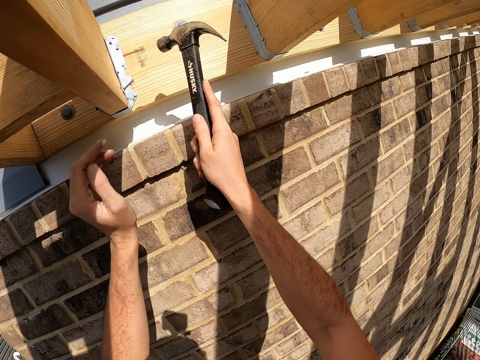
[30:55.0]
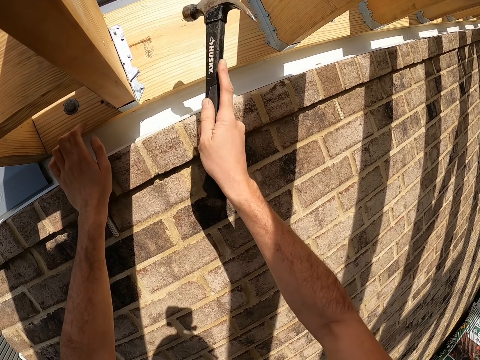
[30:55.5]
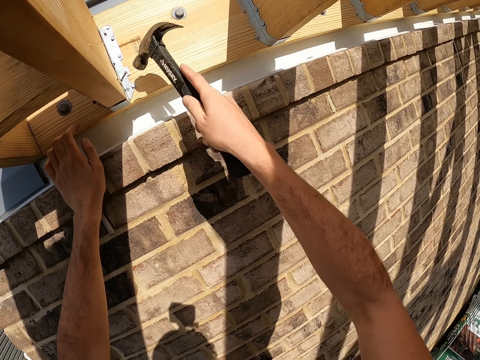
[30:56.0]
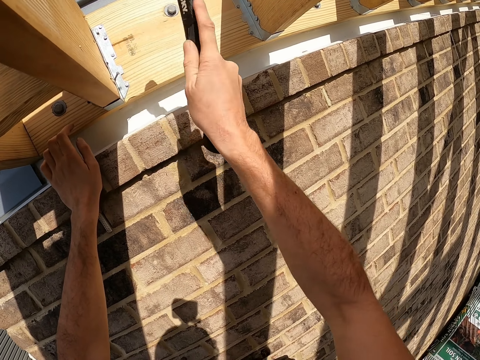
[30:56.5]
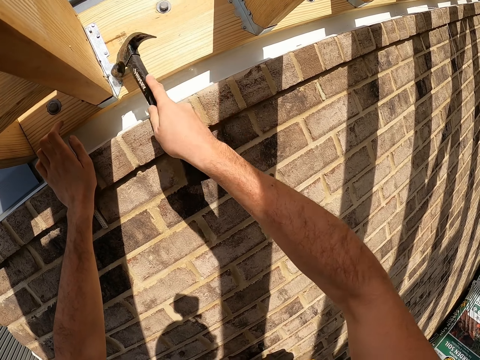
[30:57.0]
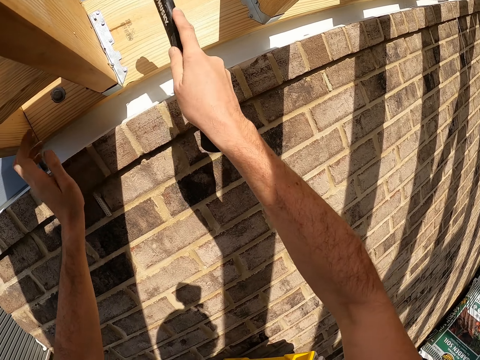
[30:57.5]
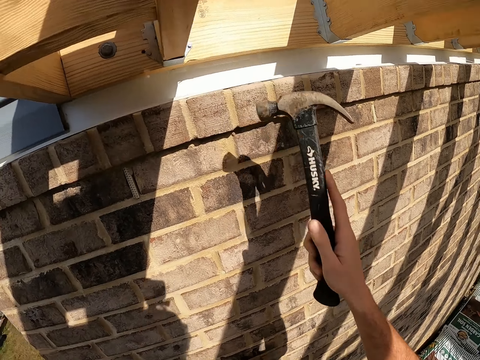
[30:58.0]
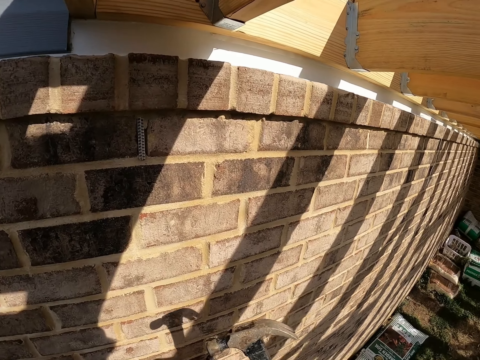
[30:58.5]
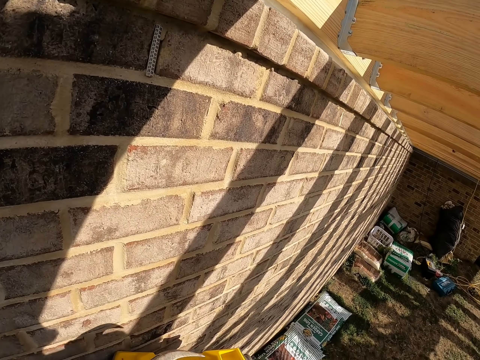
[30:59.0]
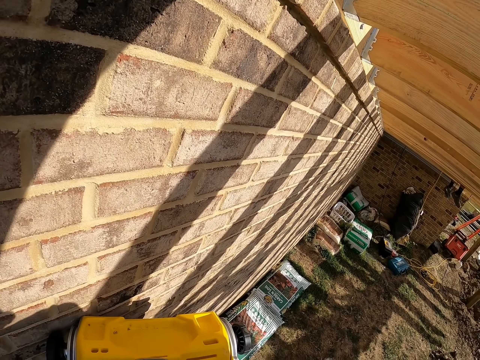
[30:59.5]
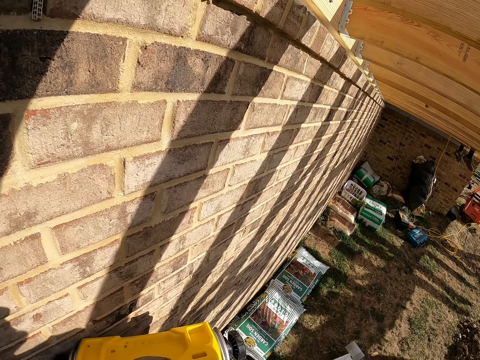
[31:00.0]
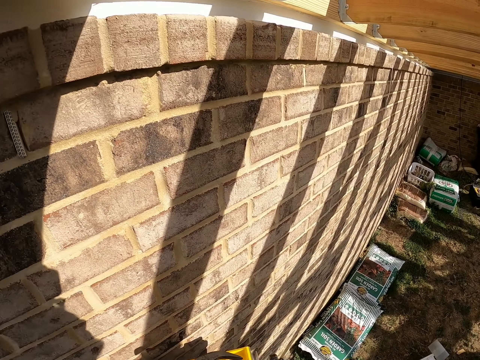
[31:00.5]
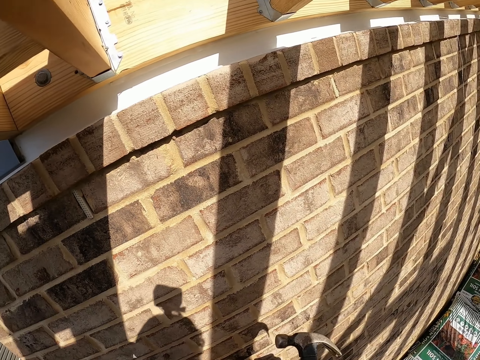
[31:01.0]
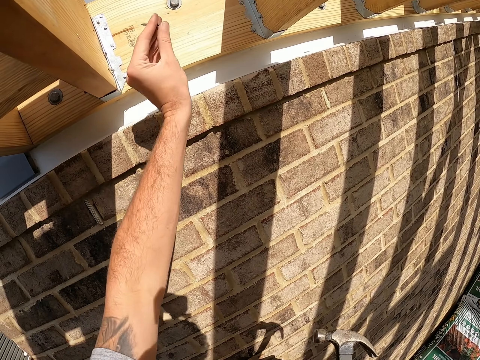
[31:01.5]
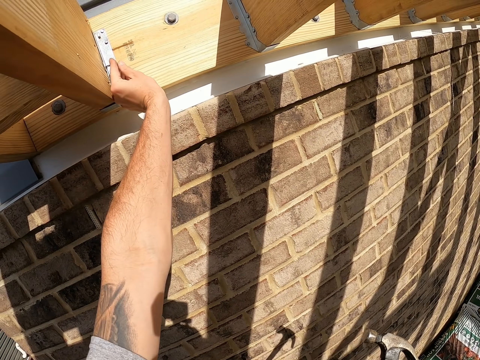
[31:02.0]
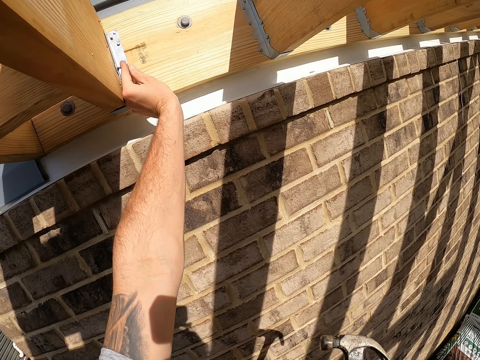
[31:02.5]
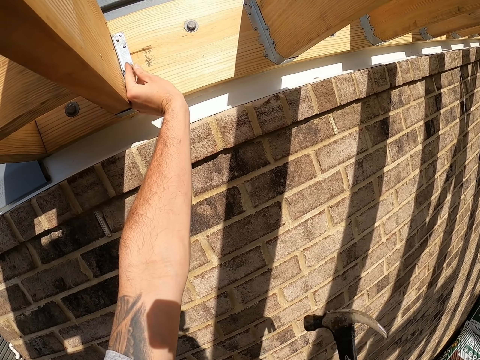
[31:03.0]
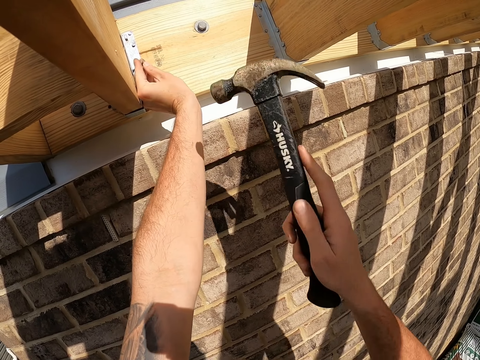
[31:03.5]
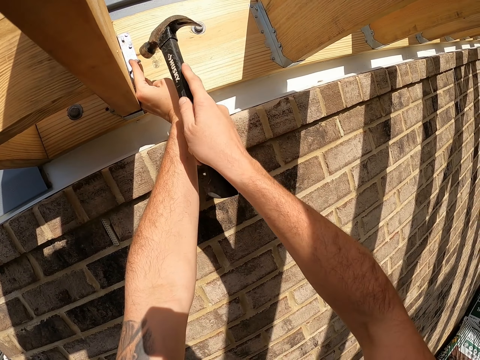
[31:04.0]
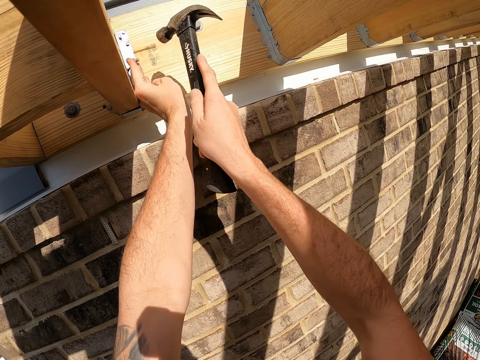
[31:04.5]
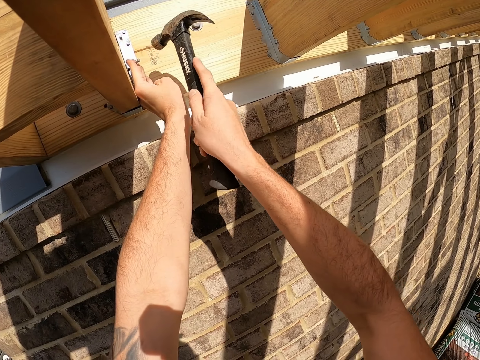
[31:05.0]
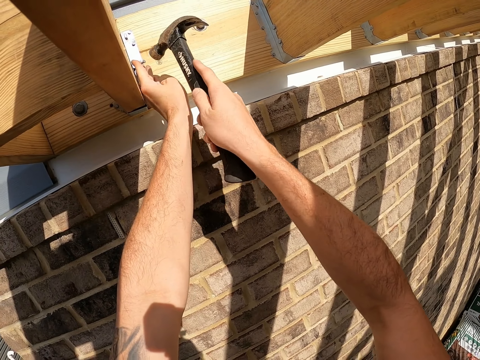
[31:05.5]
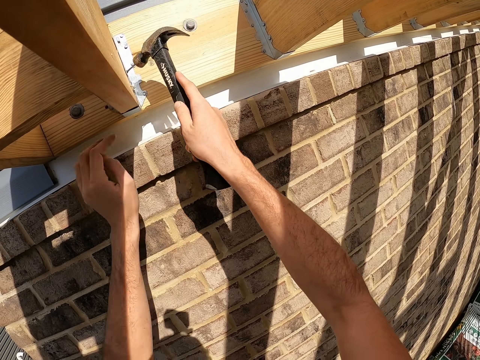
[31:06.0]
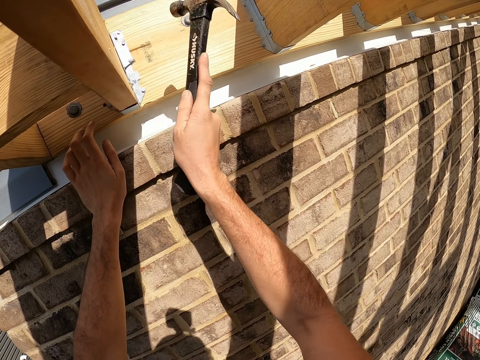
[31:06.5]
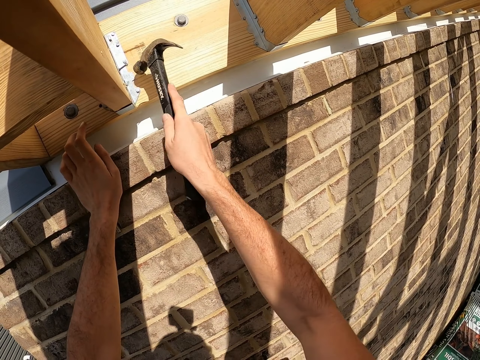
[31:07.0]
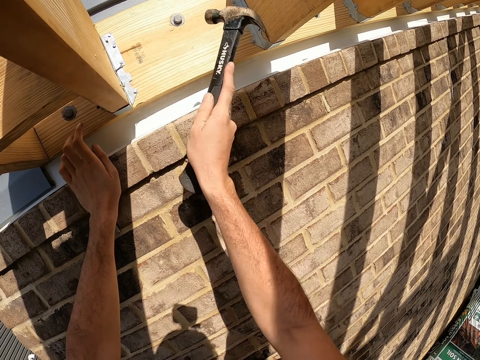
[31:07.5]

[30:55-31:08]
The camera wearer places a nail on the metal roof. They hit the nail with a hammer.

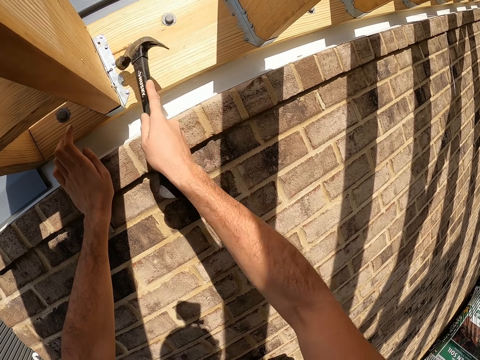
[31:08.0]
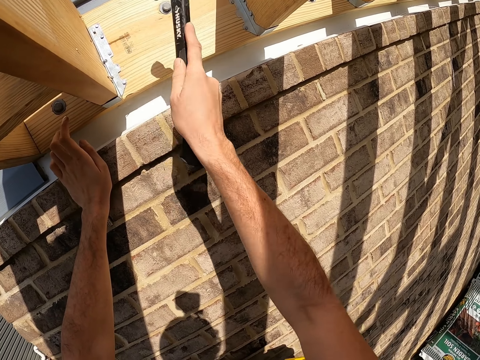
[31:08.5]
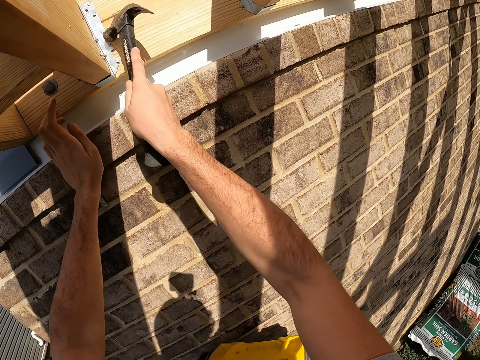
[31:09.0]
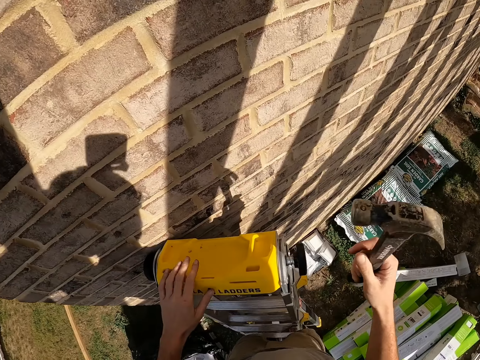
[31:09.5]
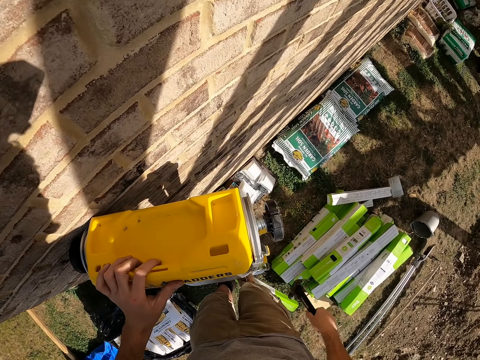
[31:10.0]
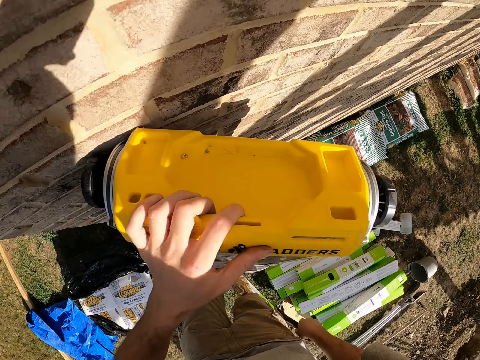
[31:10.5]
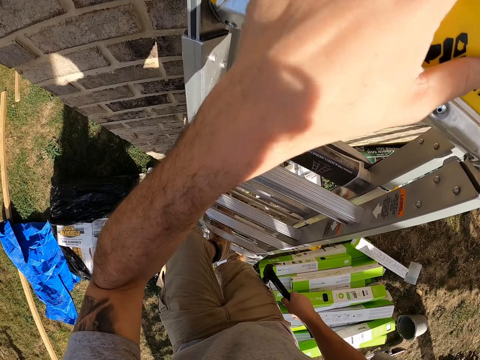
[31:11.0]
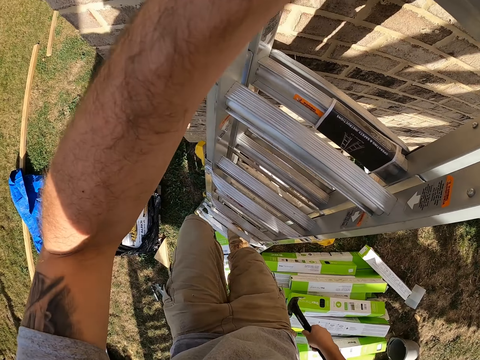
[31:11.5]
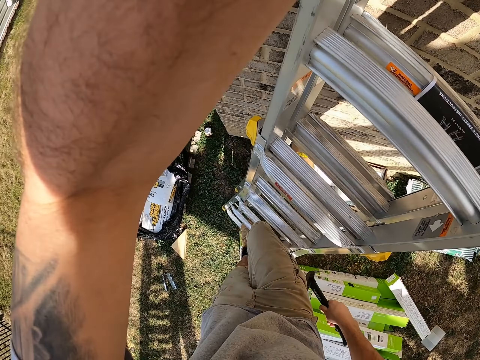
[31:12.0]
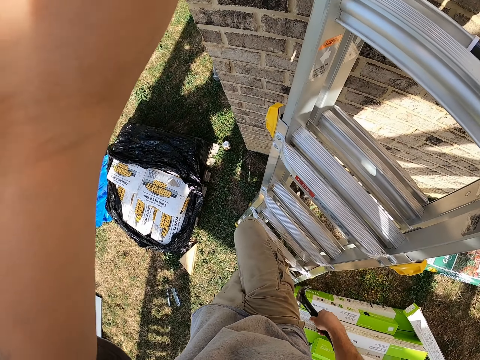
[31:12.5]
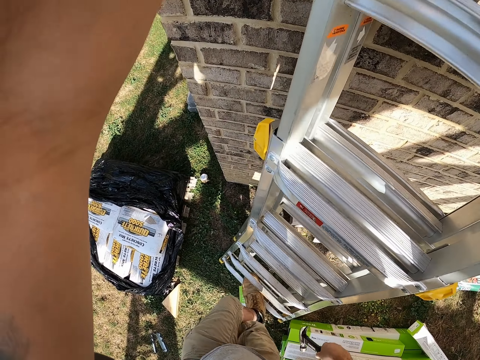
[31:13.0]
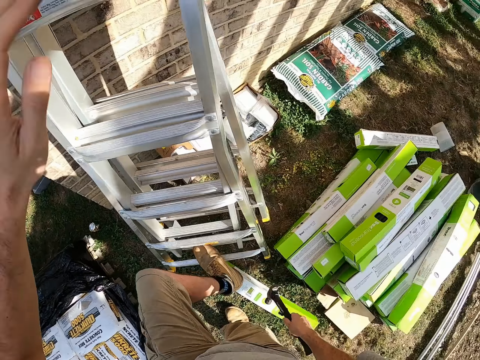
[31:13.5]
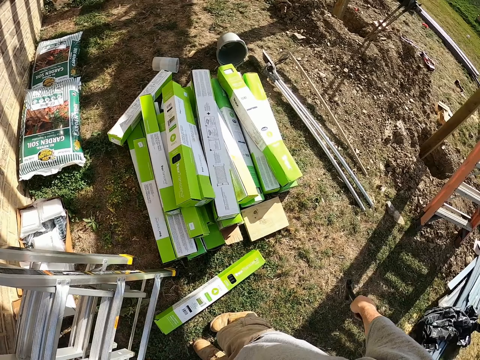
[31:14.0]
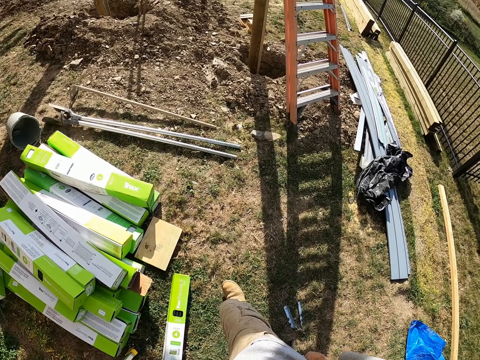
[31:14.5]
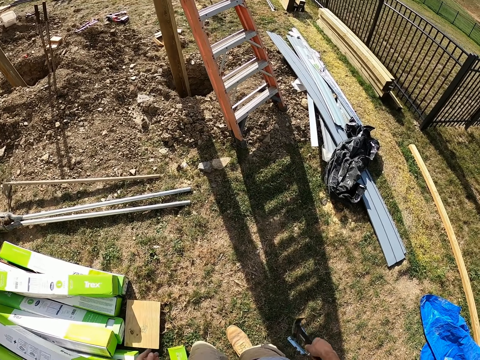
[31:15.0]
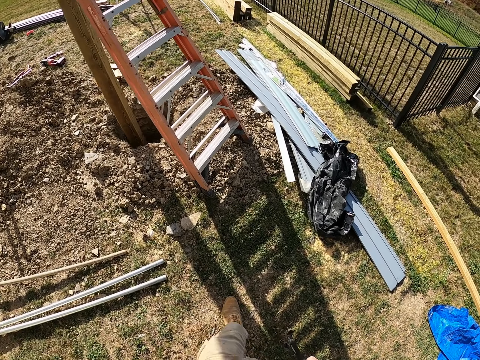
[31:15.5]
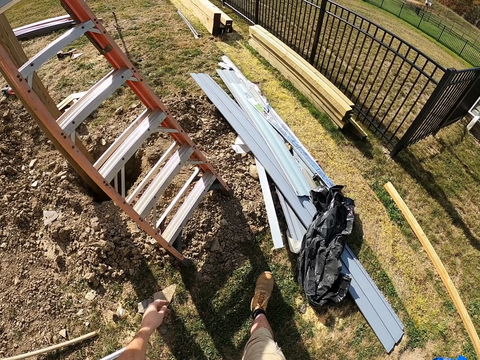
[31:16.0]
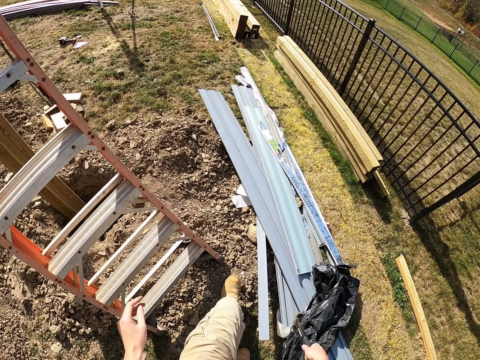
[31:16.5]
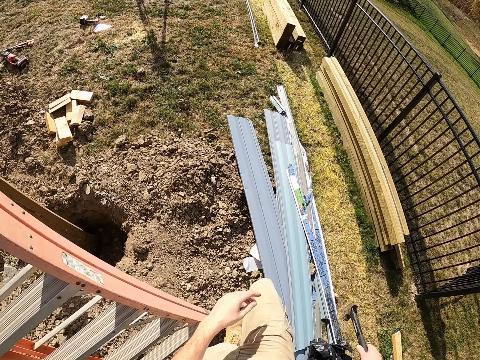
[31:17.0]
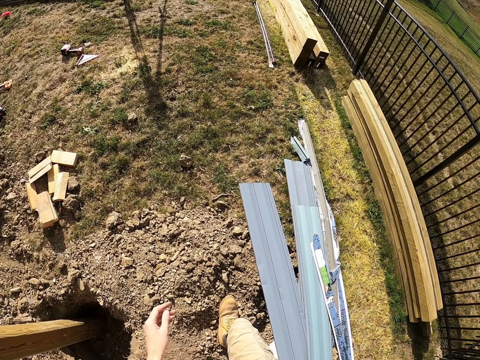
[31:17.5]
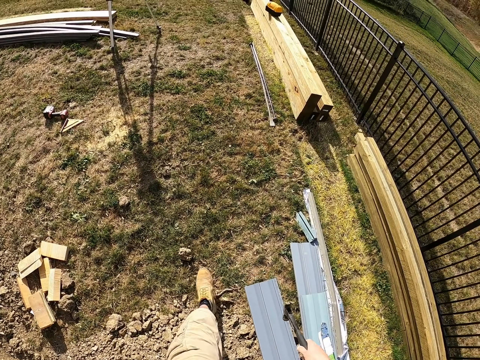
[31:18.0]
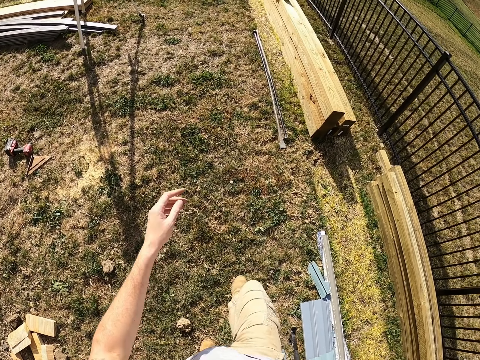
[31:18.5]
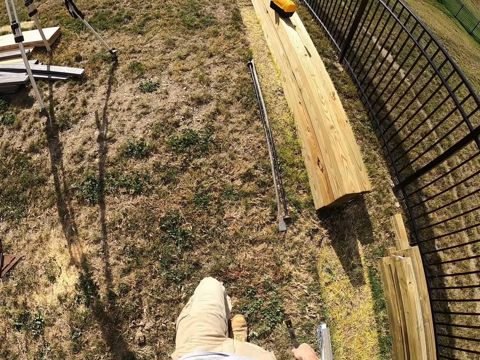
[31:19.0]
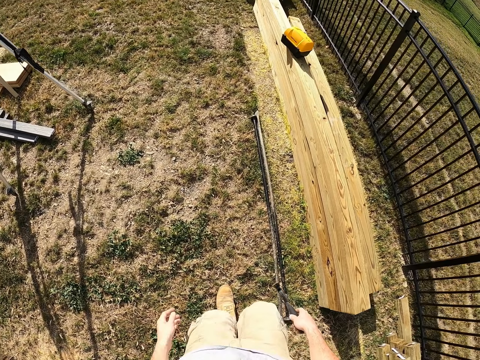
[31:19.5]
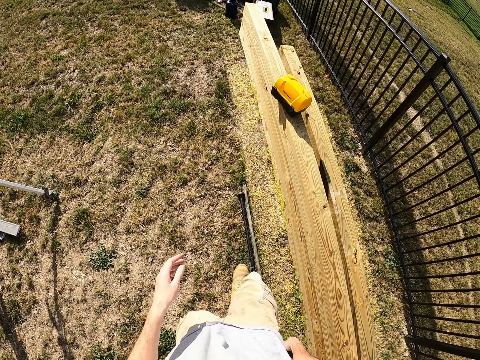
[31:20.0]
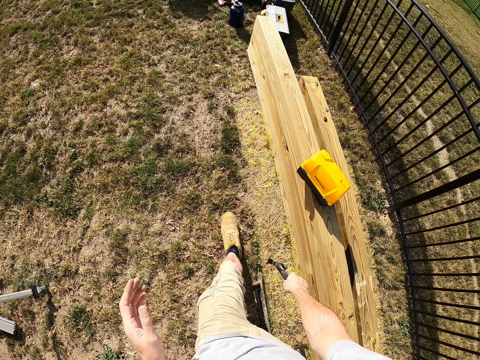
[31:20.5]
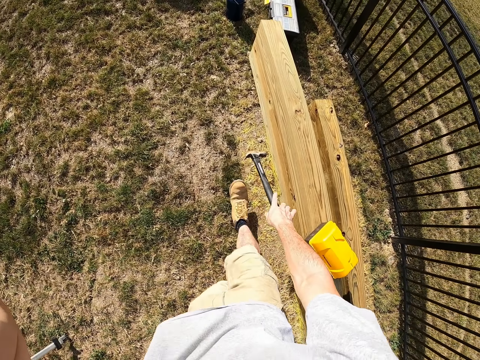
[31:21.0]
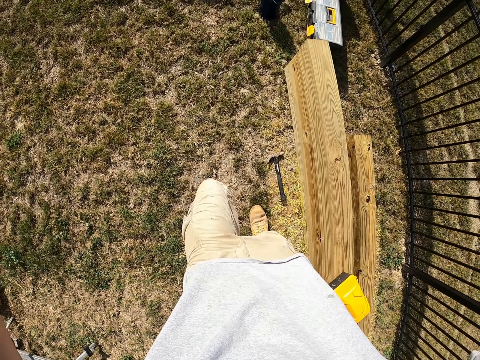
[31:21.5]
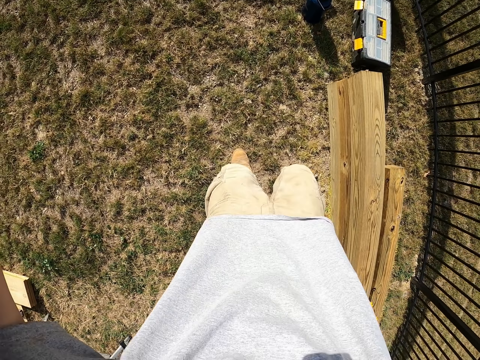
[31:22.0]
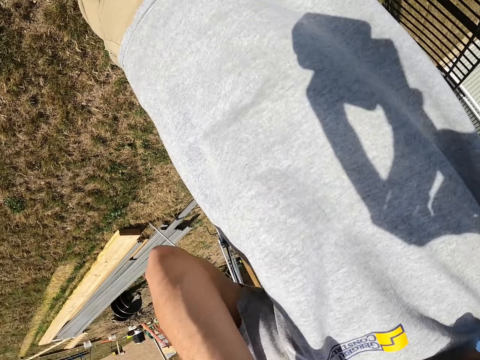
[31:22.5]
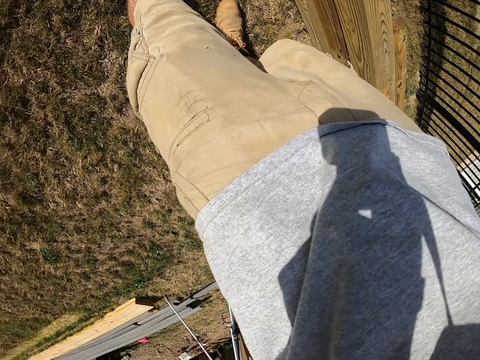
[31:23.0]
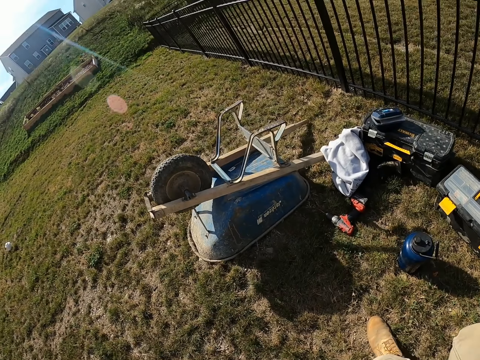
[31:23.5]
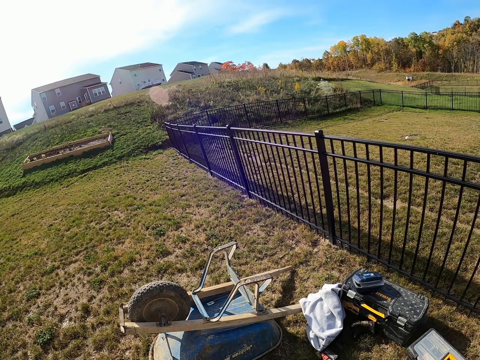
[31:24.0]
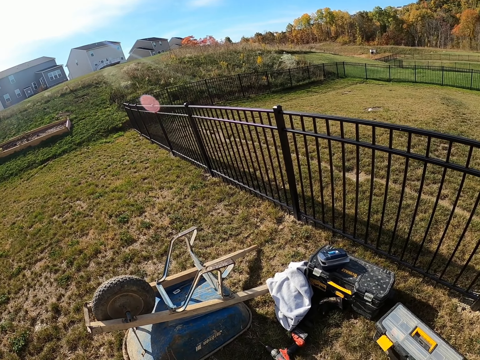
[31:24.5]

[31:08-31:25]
The camera wearer steps down the ladder. They drop the hammer to the ground.
